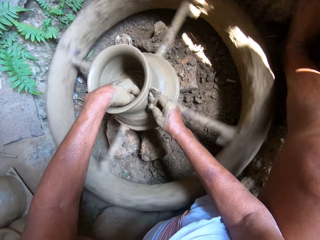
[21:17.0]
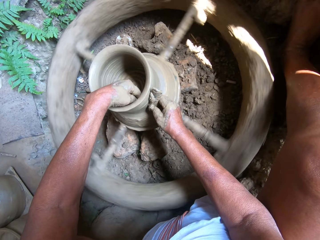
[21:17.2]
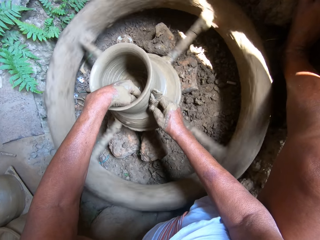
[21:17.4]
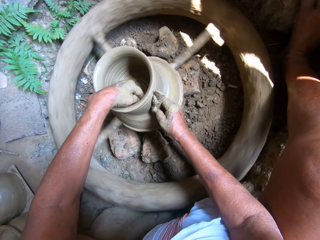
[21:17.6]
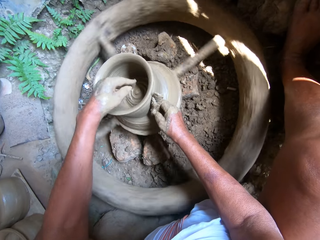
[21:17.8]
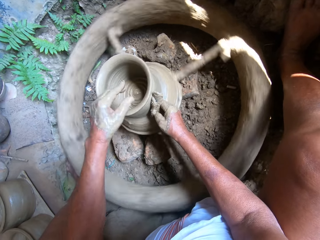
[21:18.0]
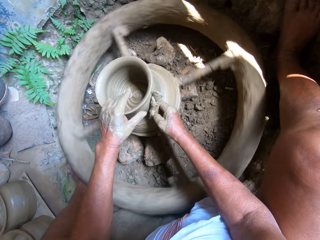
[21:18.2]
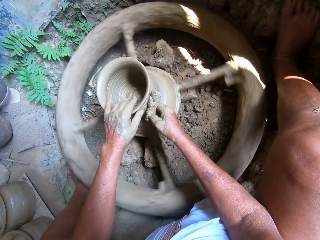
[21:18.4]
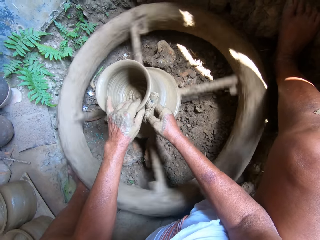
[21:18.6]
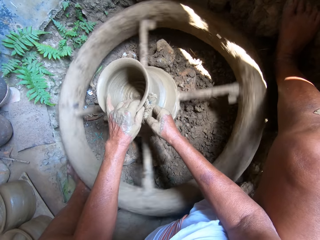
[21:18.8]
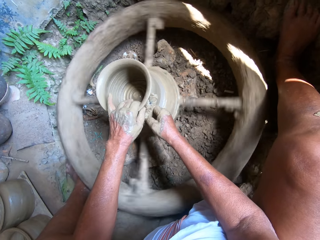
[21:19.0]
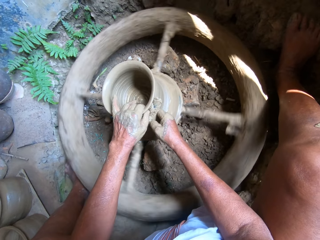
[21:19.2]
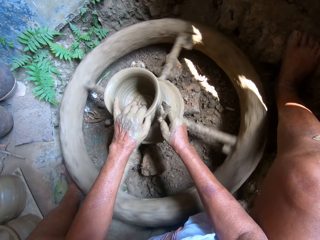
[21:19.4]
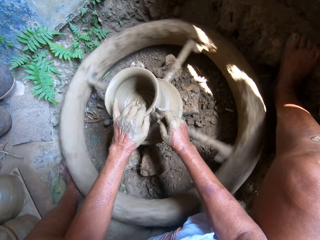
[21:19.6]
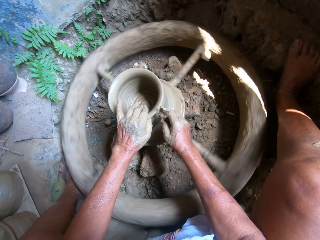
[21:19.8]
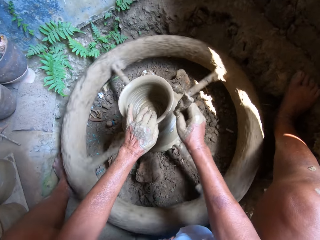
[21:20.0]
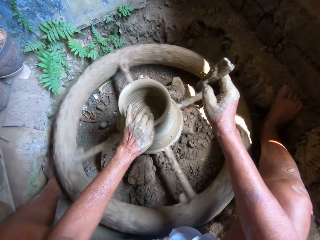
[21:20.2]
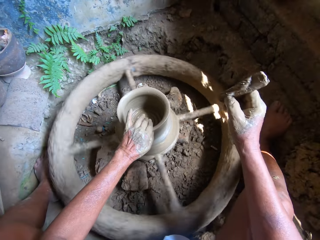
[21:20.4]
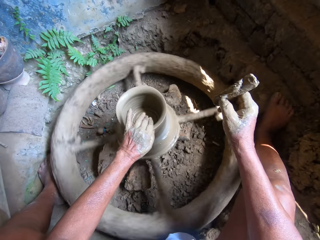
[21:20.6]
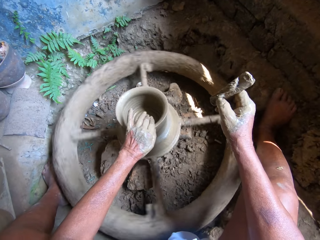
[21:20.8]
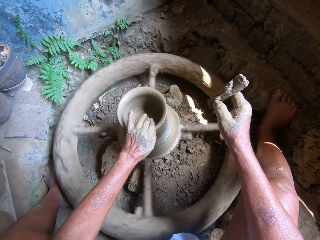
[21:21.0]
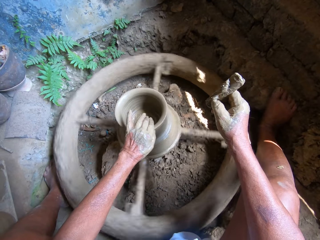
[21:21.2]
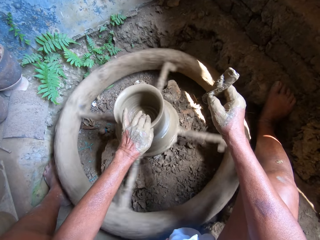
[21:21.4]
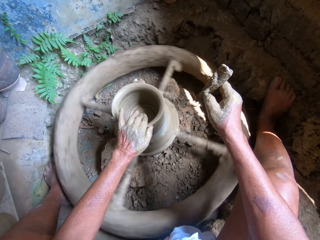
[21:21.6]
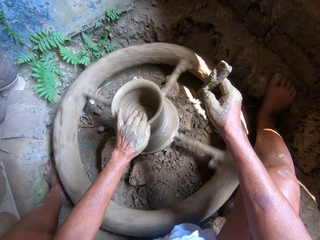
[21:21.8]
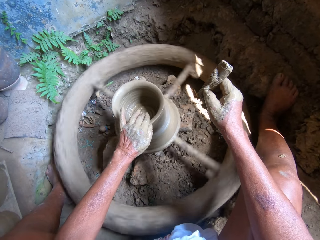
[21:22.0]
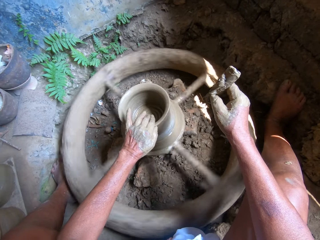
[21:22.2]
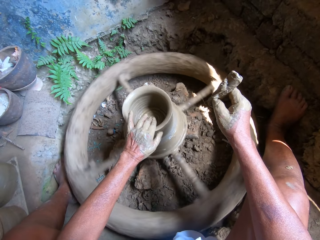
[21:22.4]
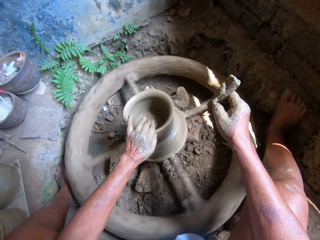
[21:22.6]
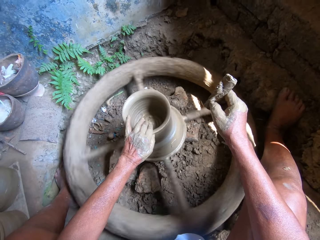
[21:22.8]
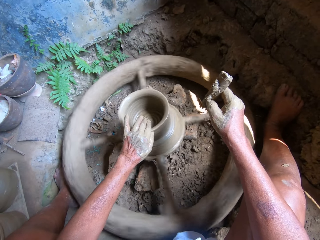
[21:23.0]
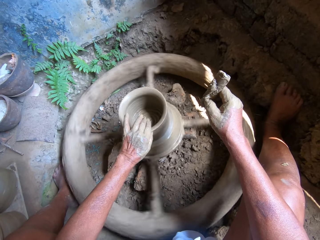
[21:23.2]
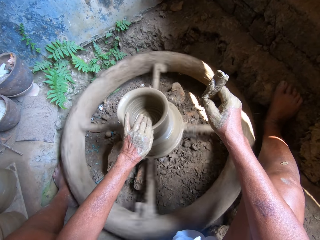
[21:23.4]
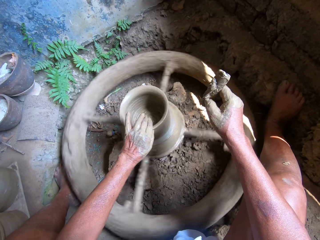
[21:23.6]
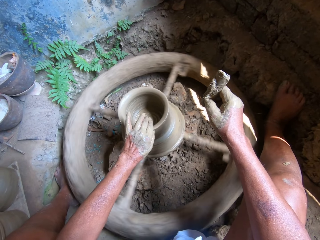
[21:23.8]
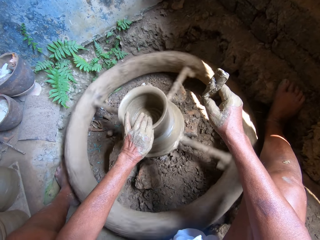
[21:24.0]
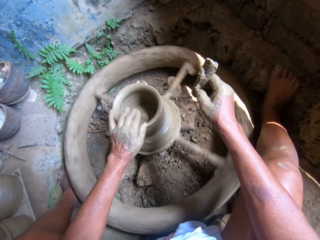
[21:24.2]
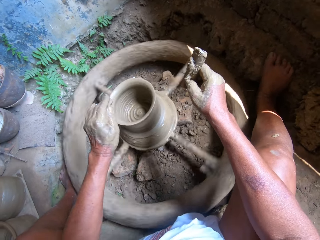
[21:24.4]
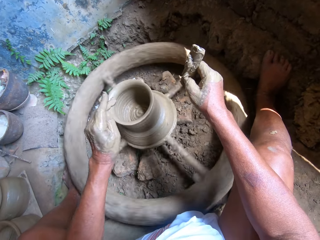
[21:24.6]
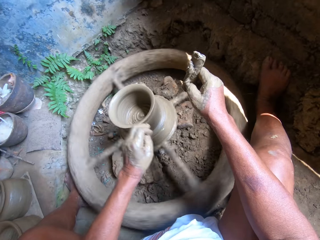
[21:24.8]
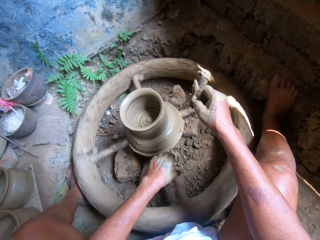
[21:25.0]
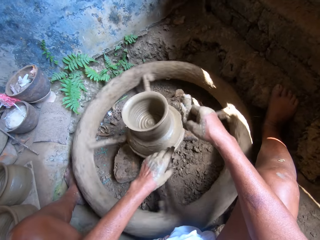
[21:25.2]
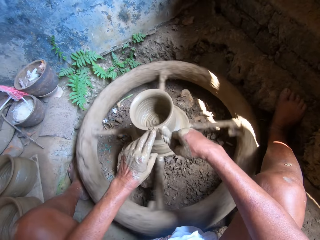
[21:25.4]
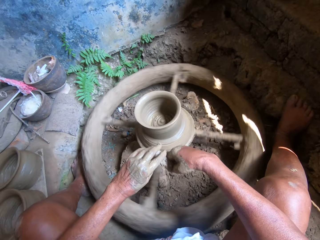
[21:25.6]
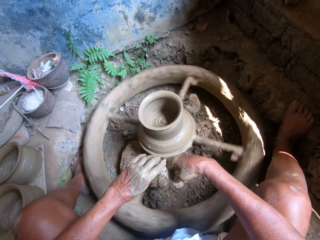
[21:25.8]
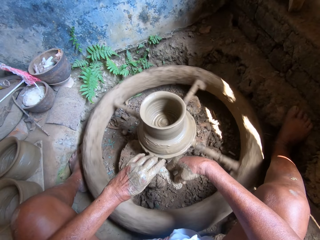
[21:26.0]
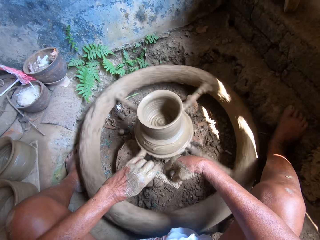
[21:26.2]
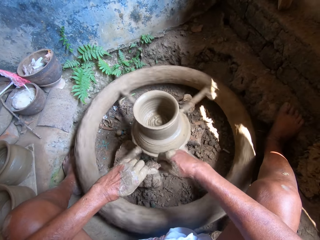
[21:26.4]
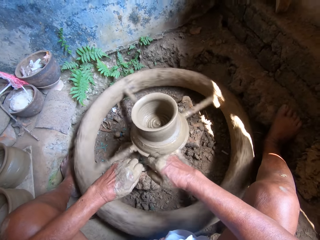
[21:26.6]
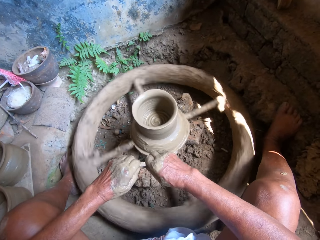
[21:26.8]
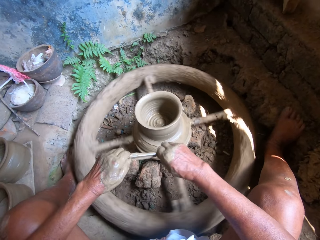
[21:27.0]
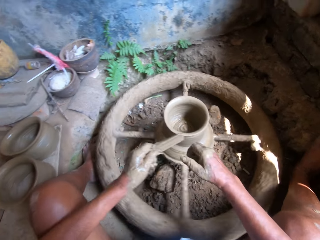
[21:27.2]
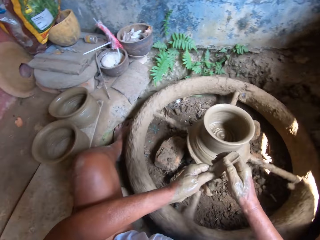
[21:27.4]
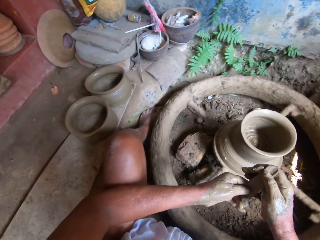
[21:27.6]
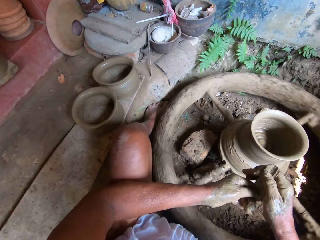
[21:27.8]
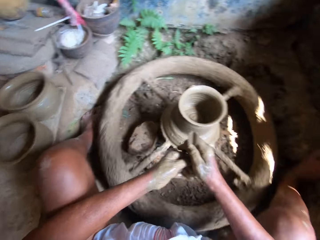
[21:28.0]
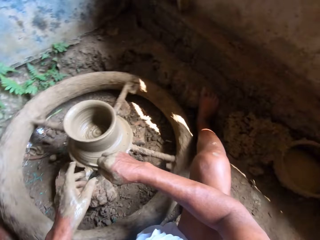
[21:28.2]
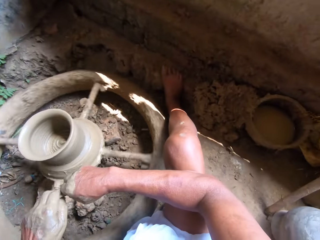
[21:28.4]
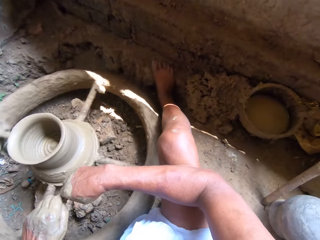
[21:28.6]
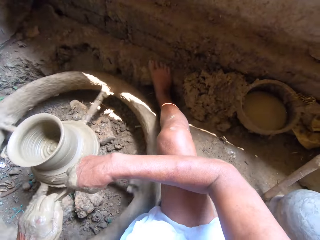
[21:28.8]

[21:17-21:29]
The camera wearer passes the stick from his right hand to his left hand. He cleans clay mud from the stick in his left hand with his right hand. He looks at other clay models. He passes the stick from his left hand to his right hand. He passes the stick from his right hand to his left hand.

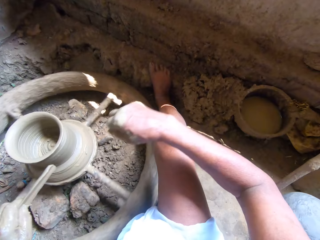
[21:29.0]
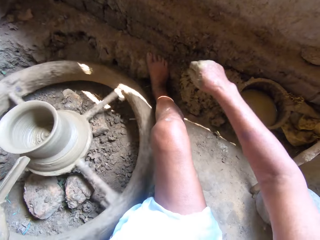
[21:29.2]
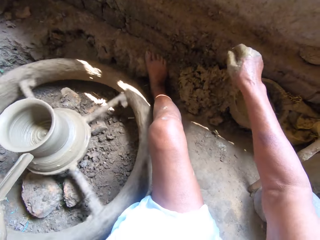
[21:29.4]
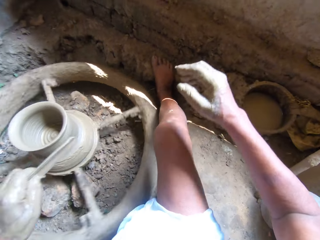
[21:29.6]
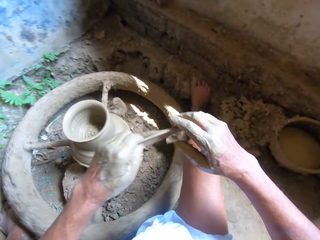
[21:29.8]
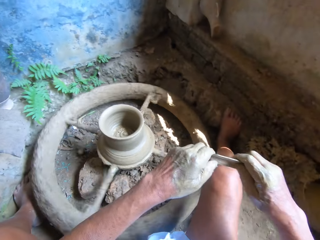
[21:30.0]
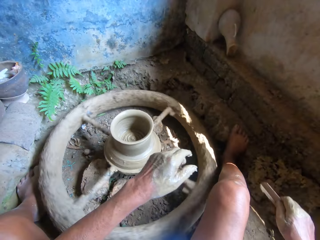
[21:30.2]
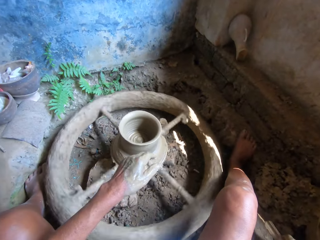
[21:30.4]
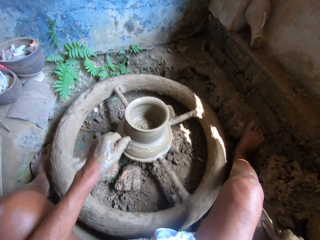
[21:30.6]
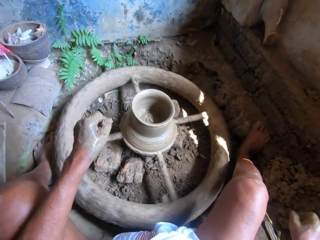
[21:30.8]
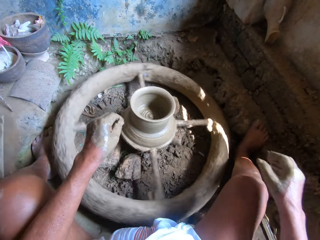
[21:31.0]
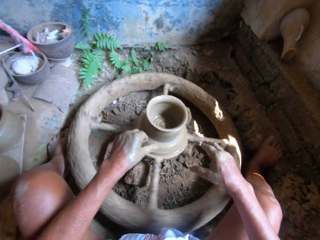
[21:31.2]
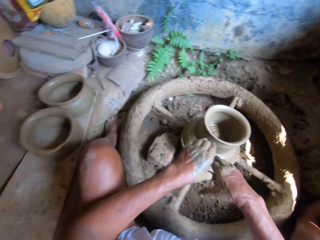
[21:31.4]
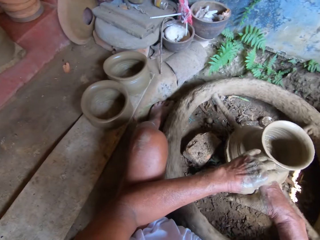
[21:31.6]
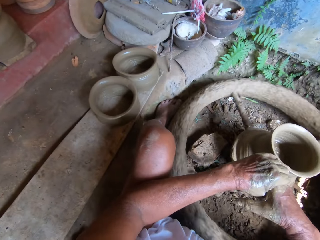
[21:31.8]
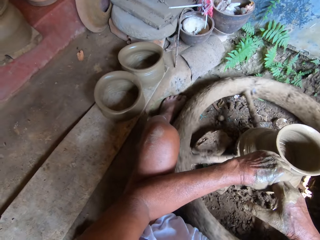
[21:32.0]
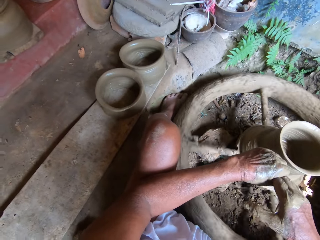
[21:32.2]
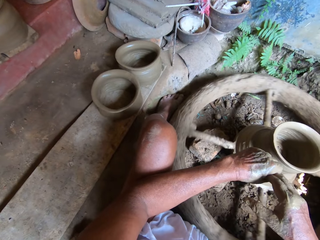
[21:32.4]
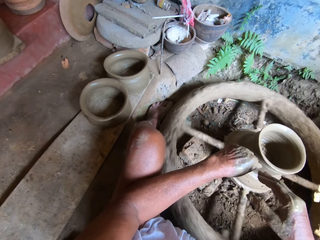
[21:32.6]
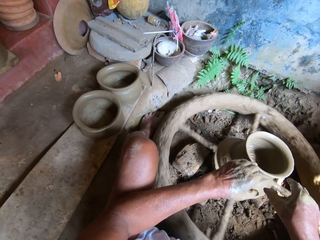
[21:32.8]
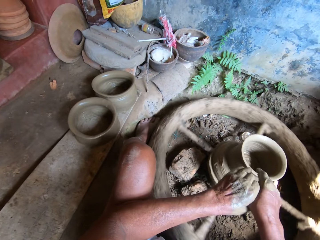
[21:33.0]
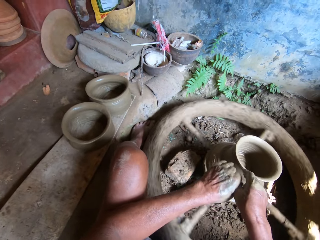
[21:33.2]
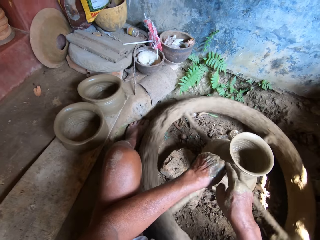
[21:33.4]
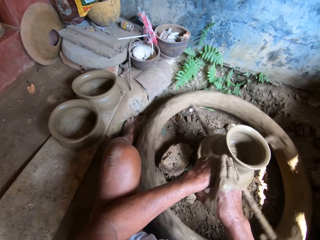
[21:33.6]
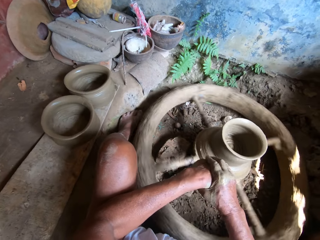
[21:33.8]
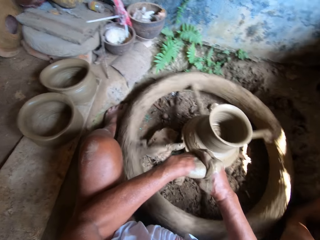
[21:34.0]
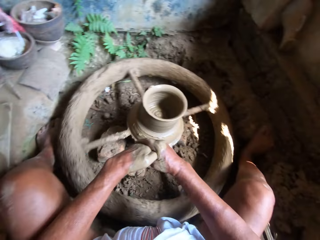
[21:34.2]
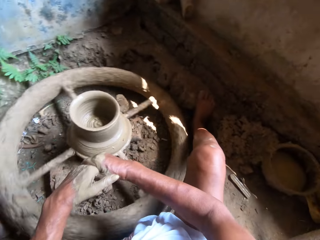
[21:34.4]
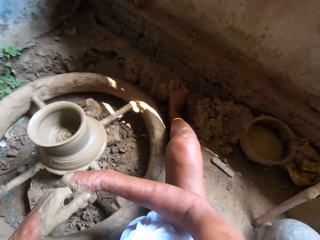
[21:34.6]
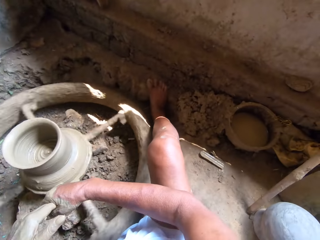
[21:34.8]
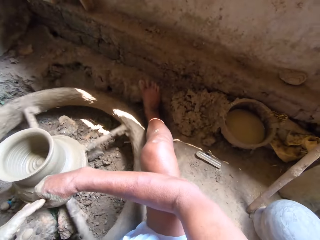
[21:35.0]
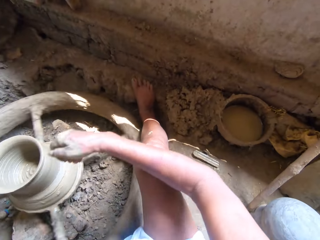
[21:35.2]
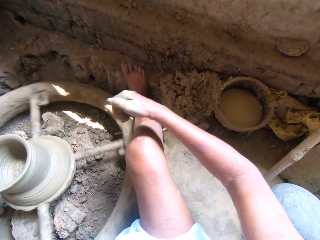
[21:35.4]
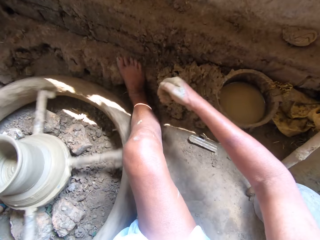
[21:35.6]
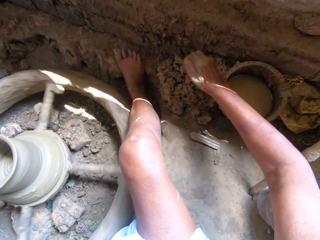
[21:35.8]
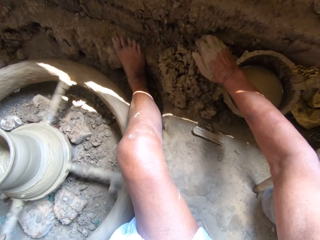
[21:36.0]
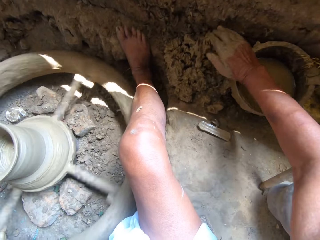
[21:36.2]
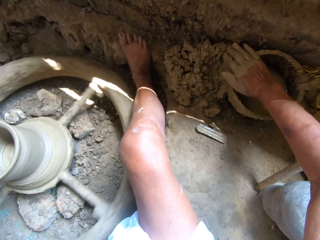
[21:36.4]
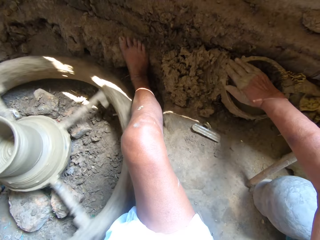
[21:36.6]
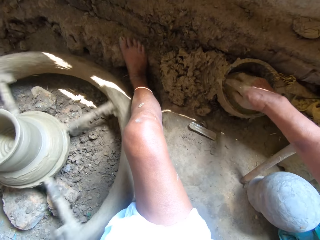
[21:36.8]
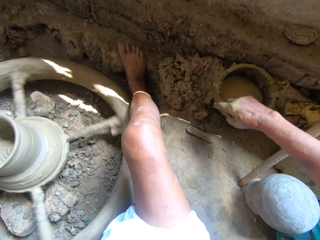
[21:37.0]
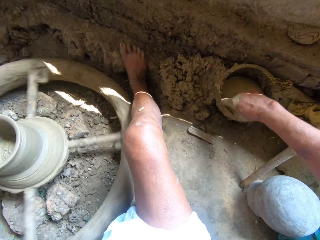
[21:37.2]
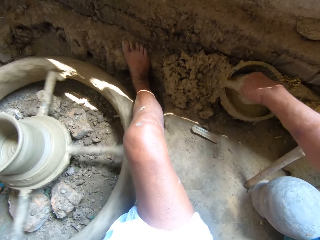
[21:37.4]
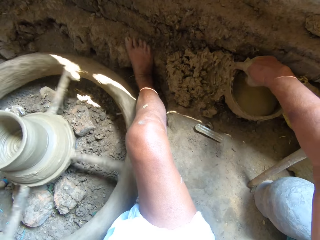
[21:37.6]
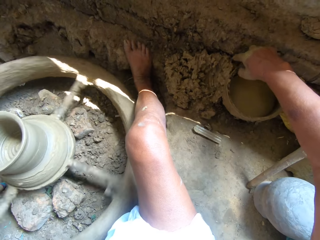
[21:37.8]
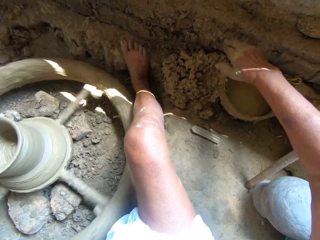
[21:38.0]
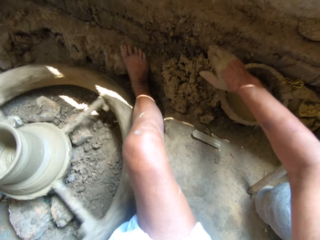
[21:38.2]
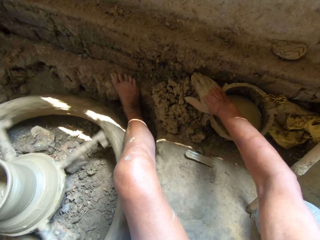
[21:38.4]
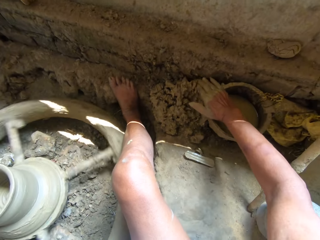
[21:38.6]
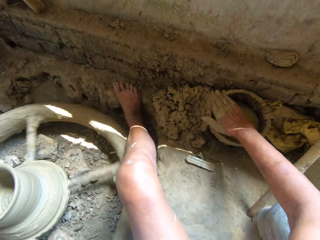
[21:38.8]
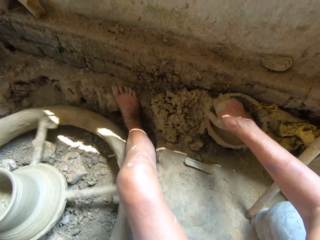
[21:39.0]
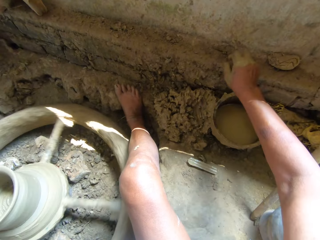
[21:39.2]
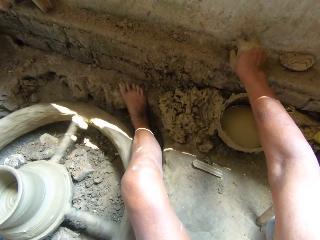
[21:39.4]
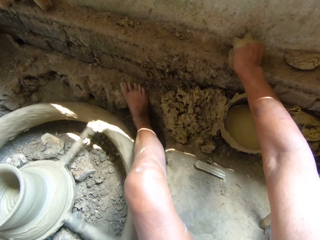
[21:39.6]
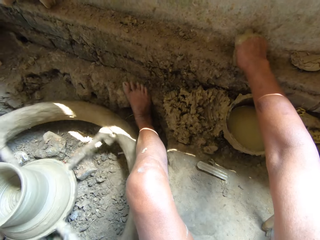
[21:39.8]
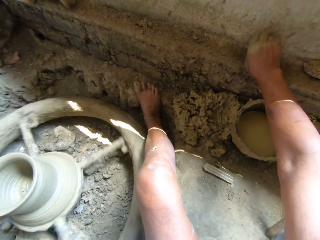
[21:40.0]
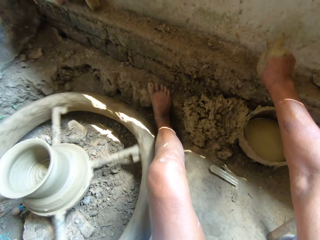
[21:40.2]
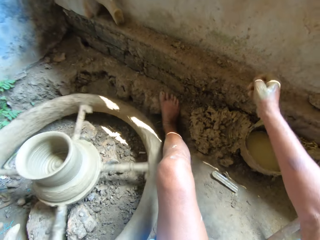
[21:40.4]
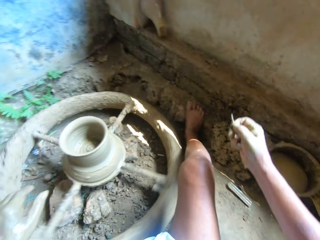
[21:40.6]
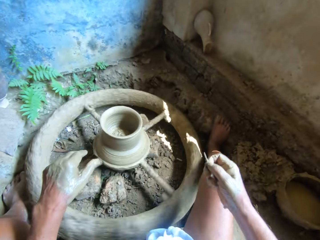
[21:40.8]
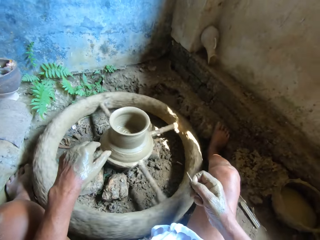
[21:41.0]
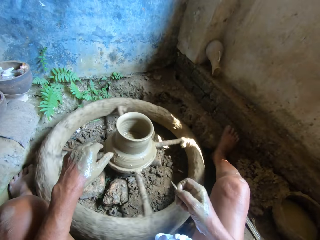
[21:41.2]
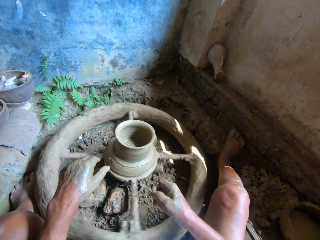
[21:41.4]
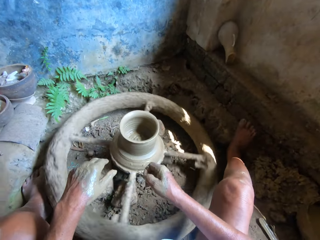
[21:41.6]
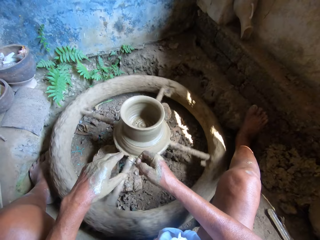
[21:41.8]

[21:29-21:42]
The camera wearer cleans clay mud from the stick in his left hand with his right hand. He drops the clay mud on the ground, on the heap of clay, with his right hand. He passes the stick from his left hand to his right hand. He drops the stick on the ground with his right hand. He cleans his right hand with his left hand. He cleans his left hand with his right hand. He rubs clay mud on the pot on the ground with his right hand. He scrapes clay mud off the pot on the ground with his right index finger. He rubs clay mud on the pot on the ground with his right hand. He picks up the broom stick from the wall with his right hand.
